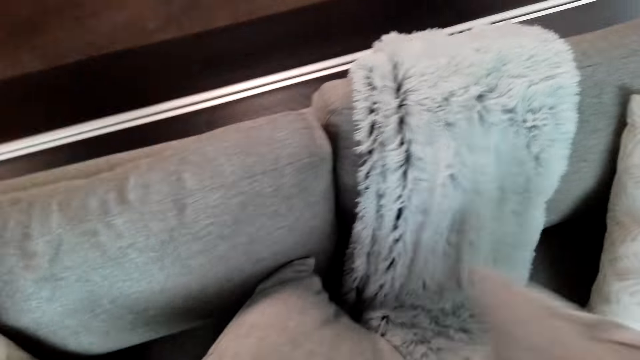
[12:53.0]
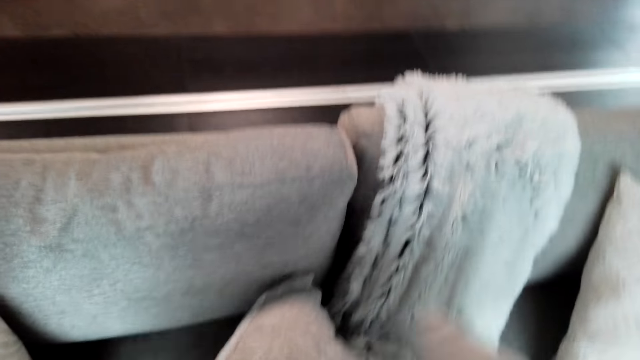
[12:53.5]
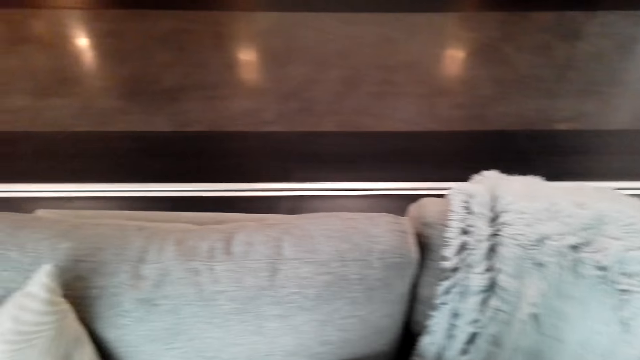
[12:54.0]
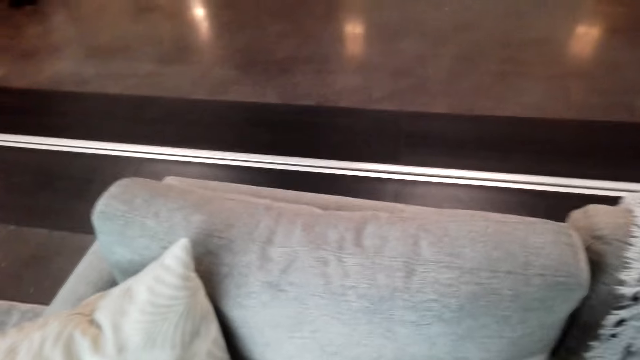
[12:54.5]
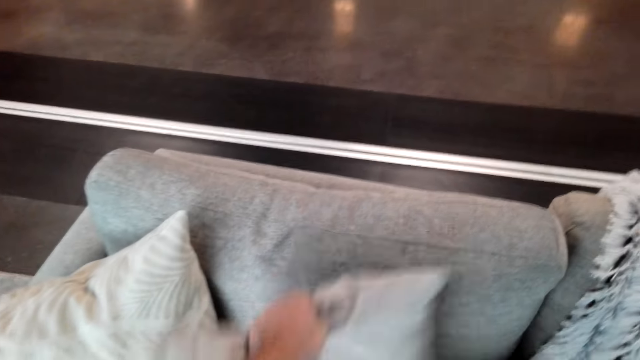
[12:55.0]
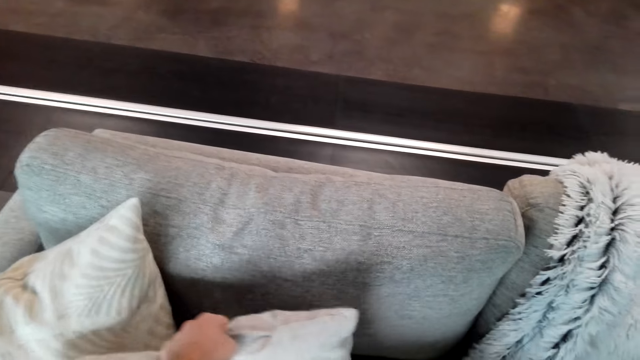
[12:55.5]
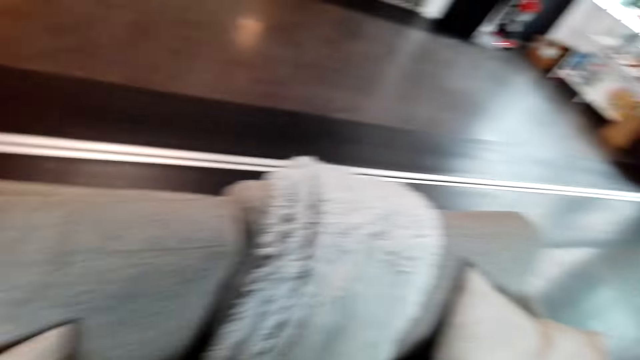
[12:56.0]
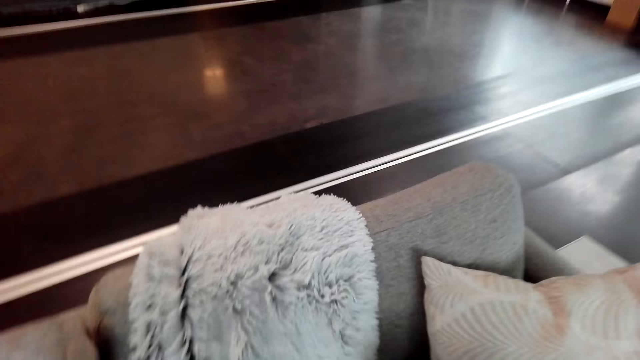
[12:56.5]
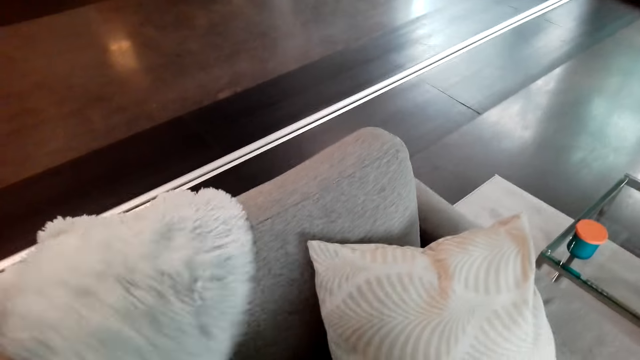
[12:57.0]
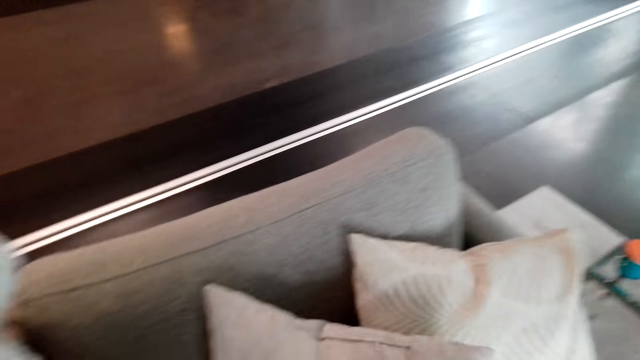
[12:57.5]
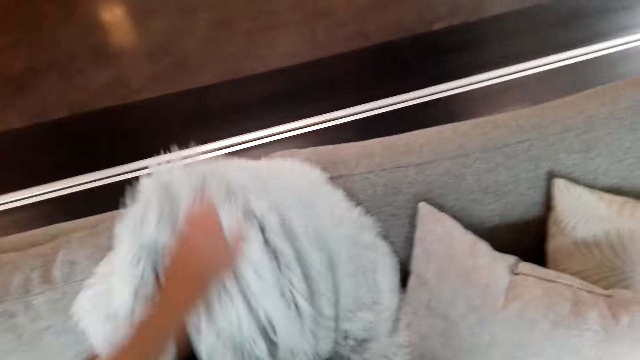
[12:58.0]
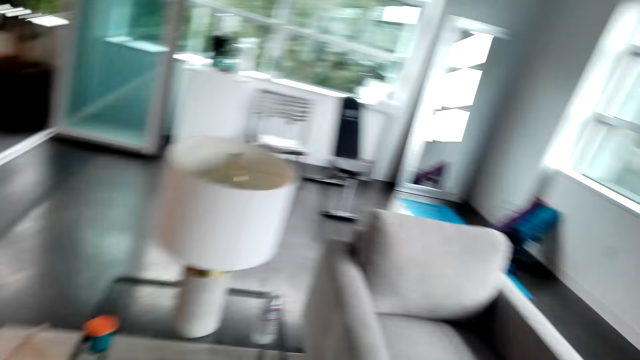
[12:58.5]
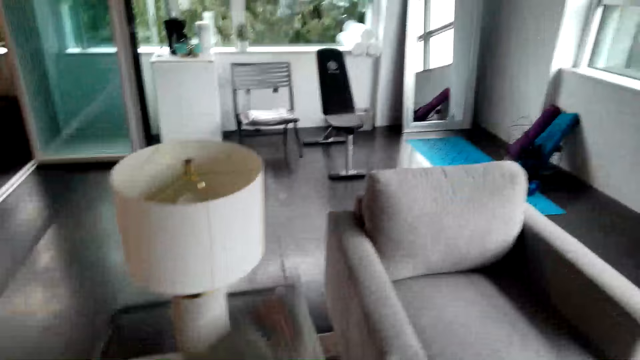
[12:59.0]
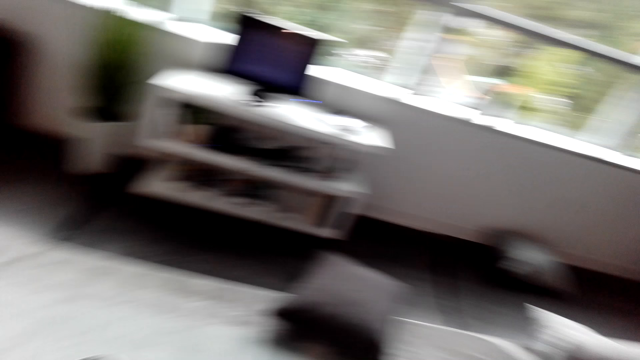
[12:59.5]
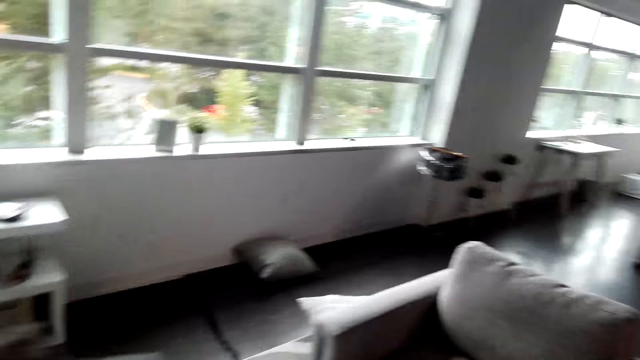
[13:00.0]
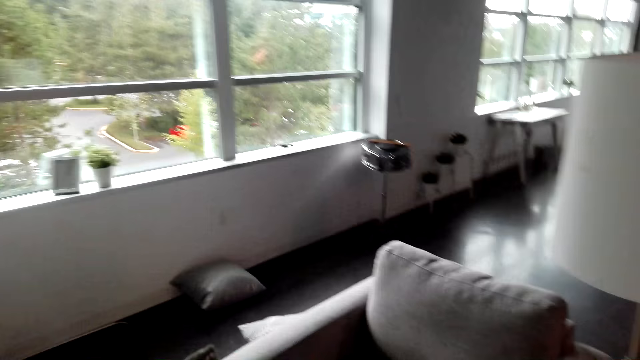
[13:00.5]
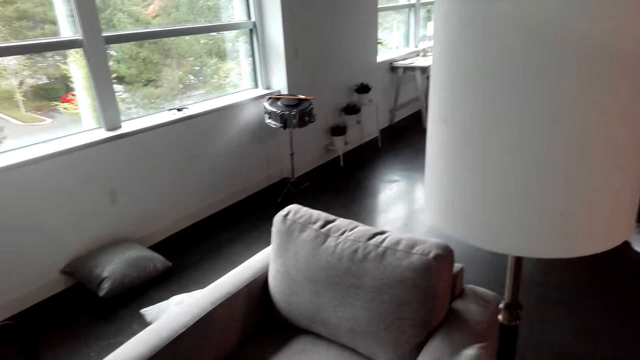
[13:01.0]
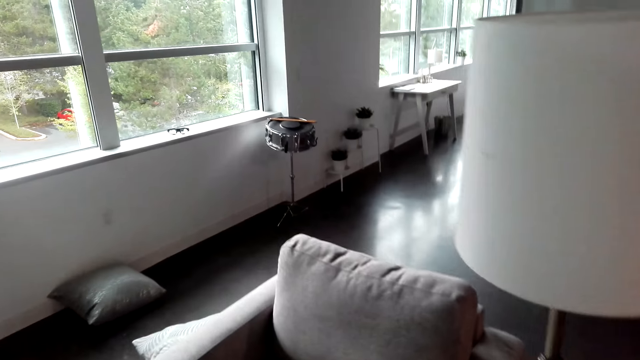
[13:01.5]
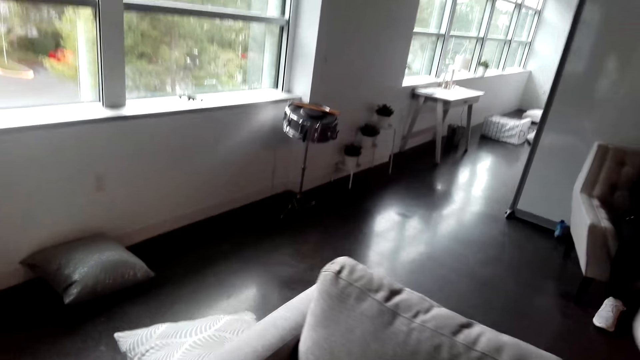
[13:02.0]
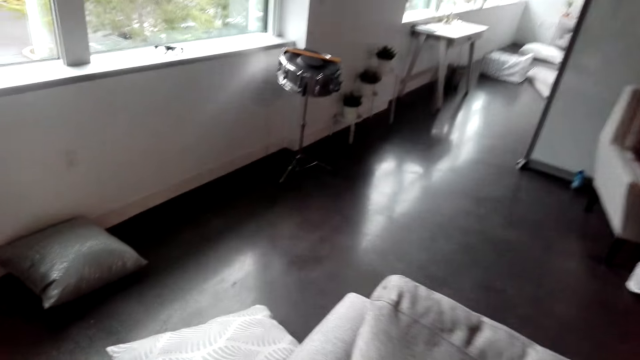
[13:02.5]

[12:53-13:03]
The camera wearer pulls the throw blanket.

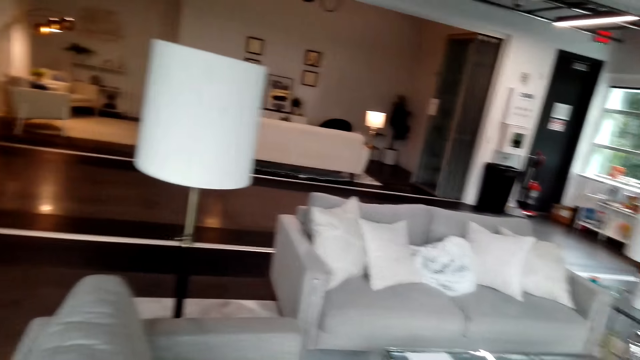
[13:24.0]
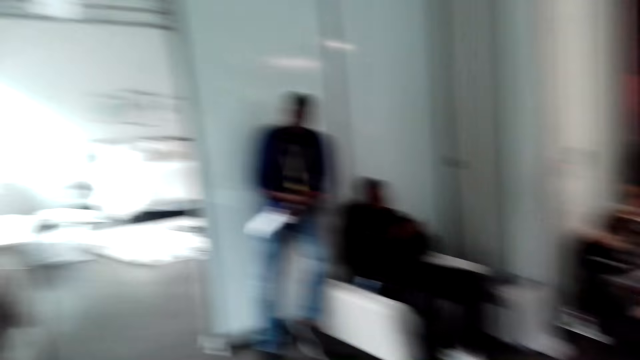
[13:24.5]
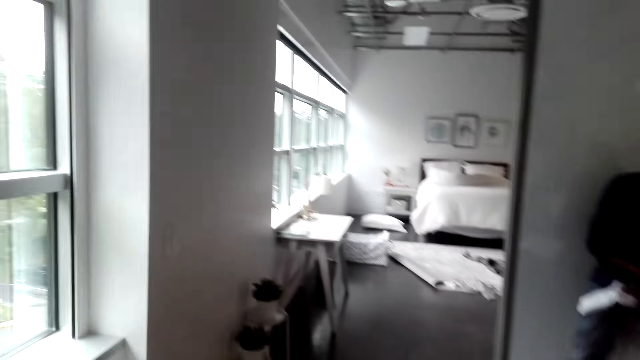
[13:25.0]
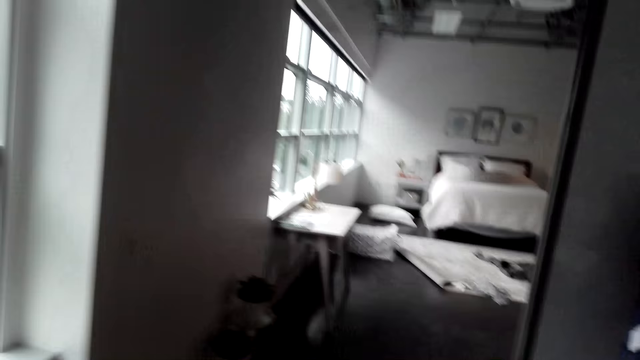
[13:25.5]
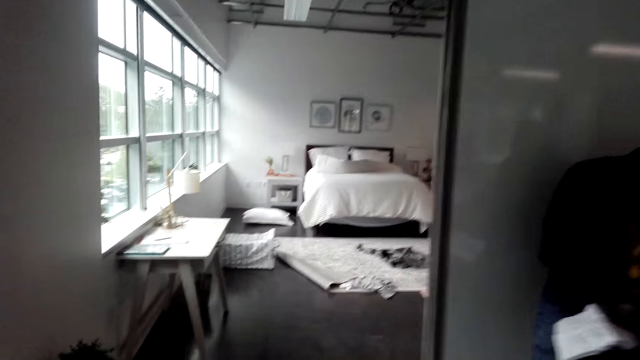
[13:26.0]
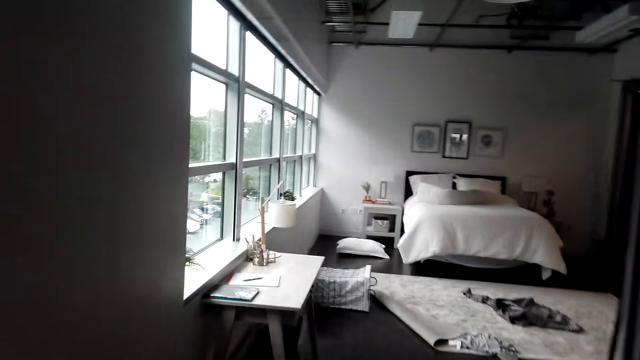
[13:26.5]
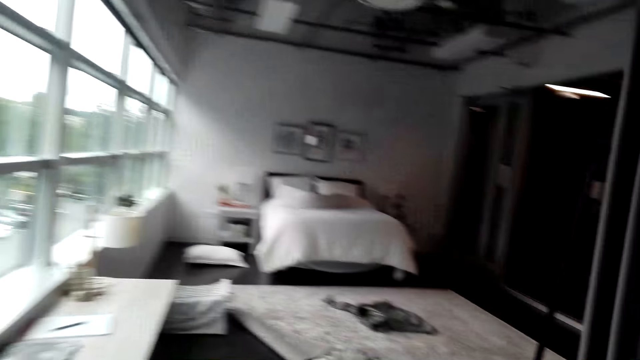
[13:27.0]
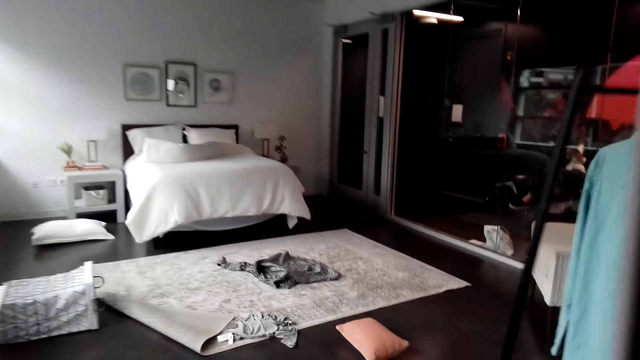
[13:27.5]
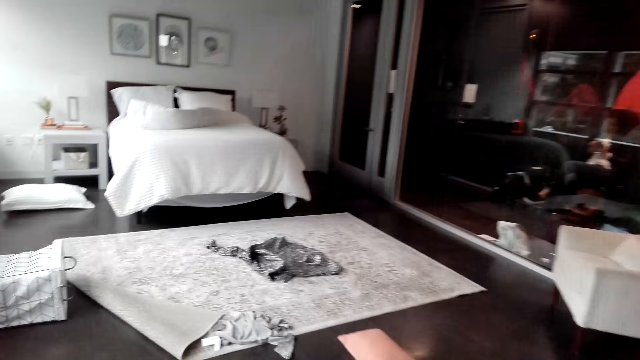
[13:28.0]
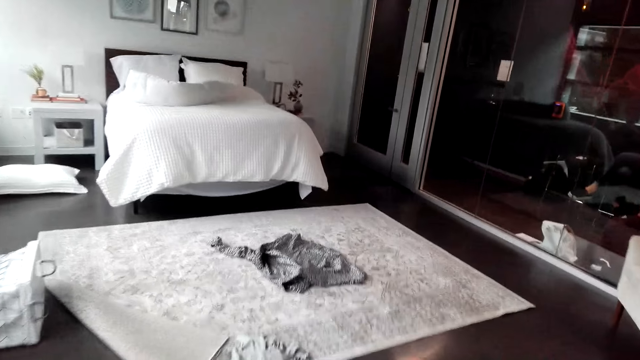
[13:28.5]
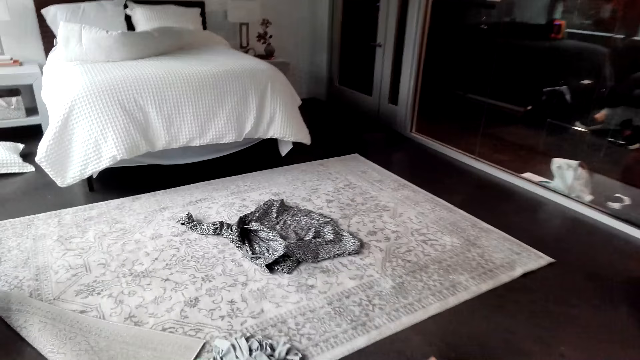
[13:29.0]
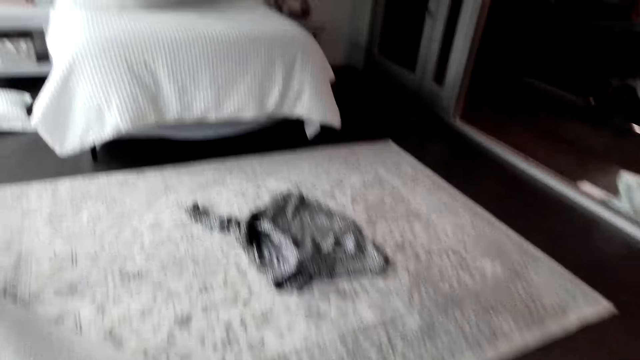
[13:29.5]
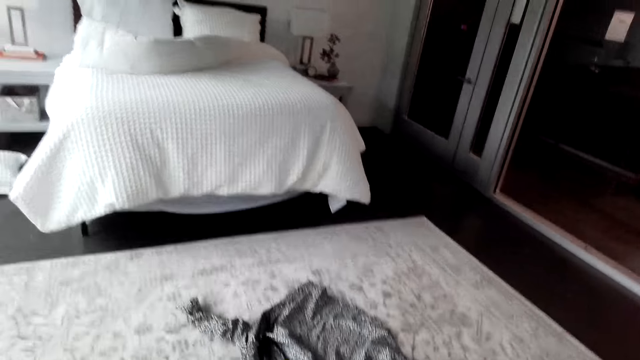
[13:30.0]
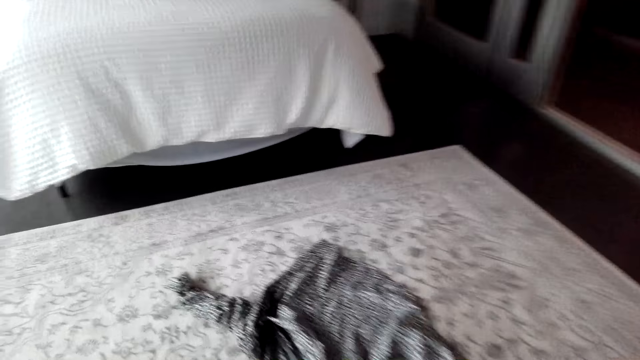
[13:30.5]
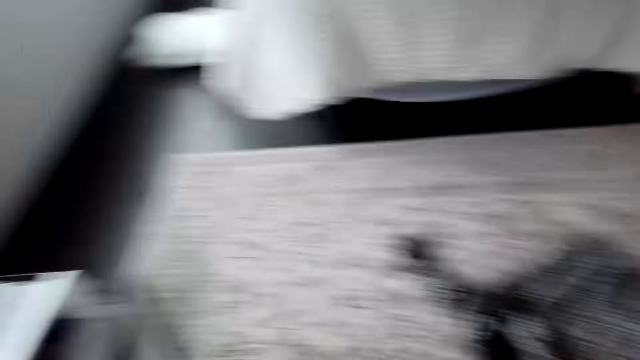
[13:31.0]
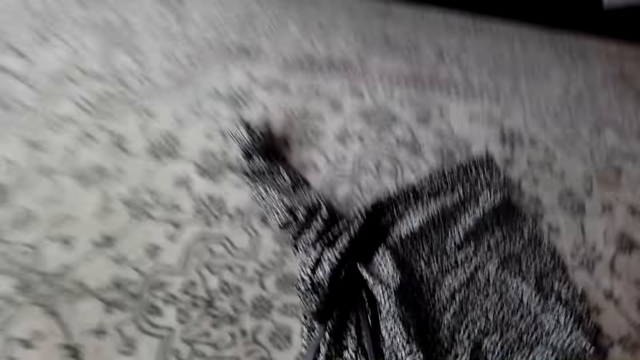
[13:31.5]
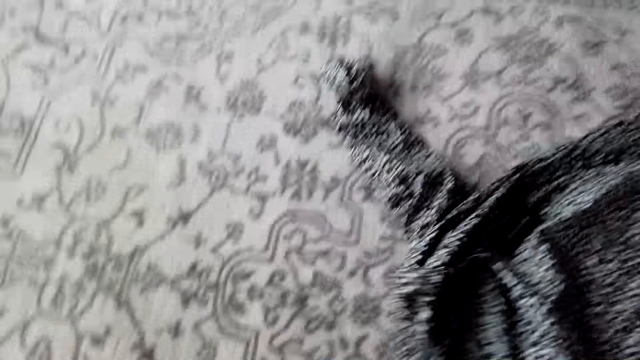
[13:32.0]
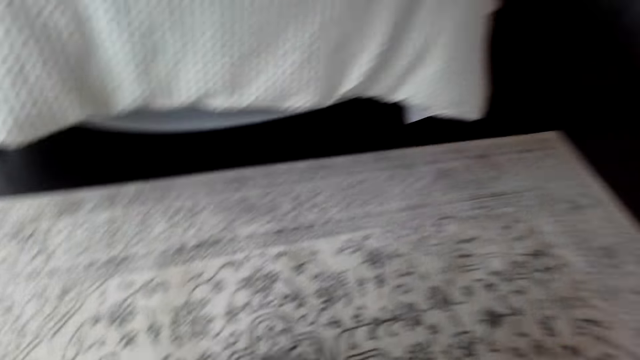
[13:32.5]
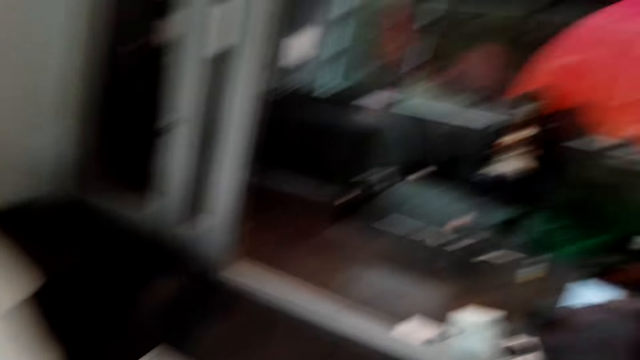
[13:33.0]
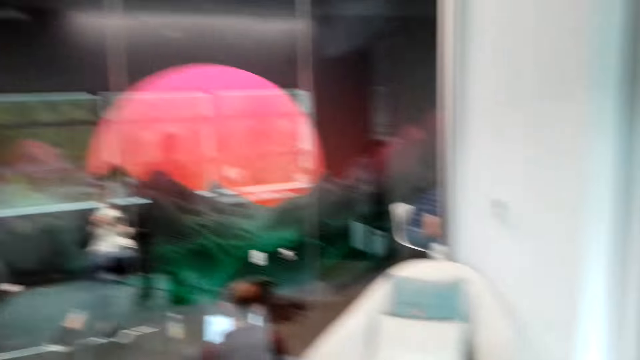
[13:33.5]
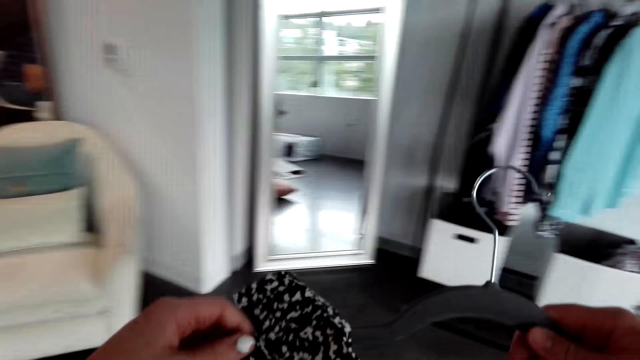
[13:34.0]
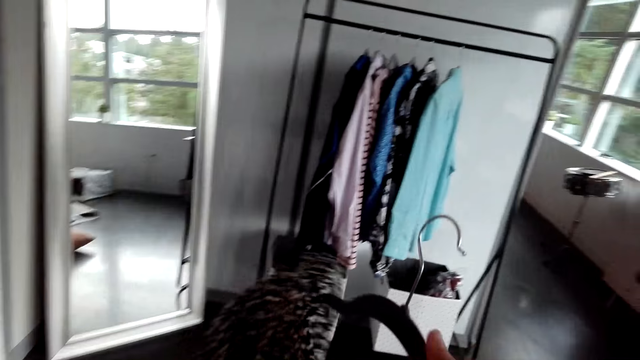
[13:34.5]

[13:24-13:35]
The camera wearer walks to the bedroom. They pick up a shirt.
